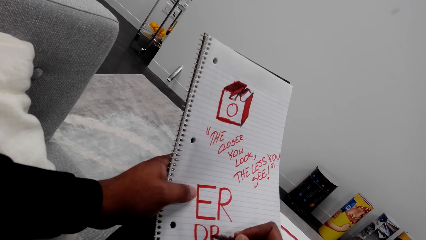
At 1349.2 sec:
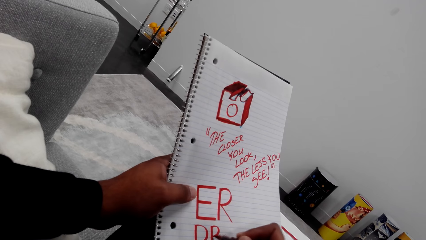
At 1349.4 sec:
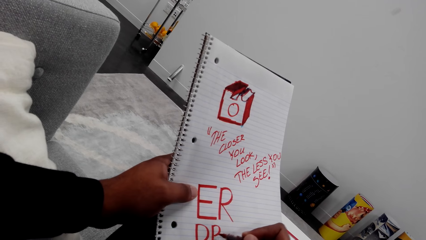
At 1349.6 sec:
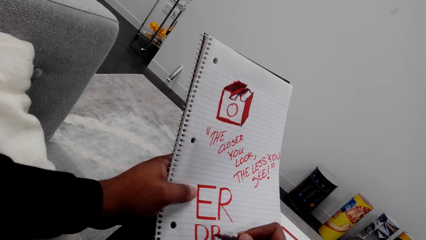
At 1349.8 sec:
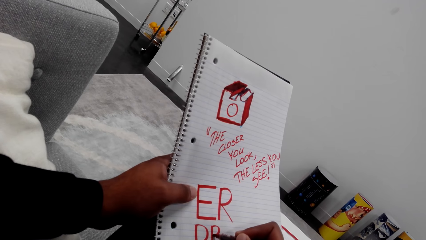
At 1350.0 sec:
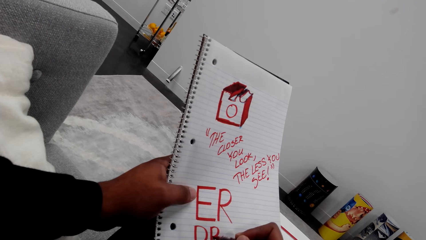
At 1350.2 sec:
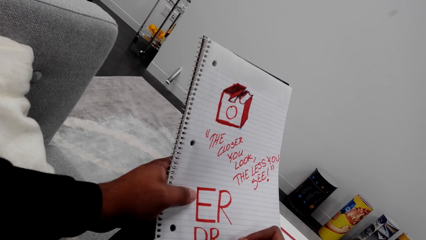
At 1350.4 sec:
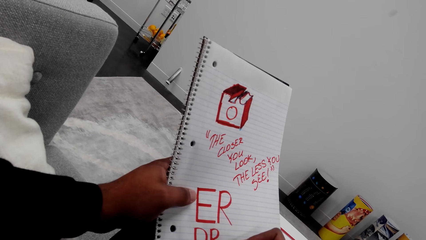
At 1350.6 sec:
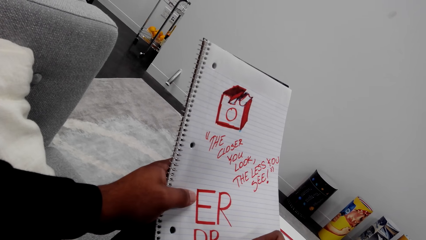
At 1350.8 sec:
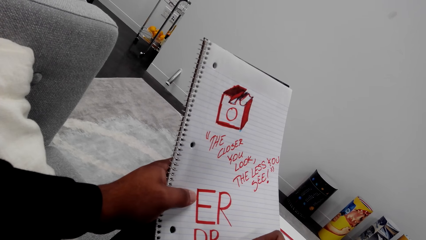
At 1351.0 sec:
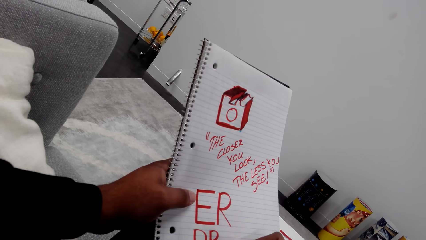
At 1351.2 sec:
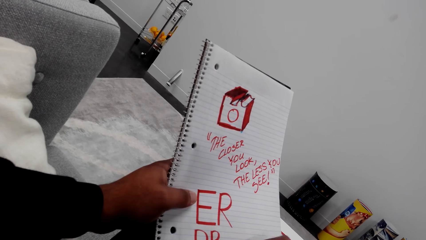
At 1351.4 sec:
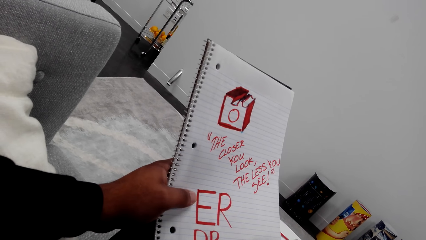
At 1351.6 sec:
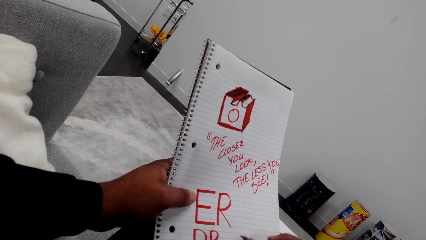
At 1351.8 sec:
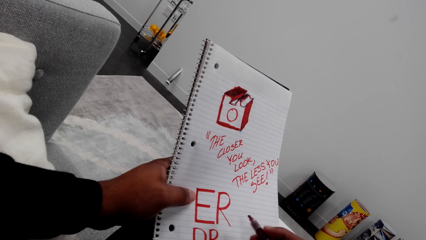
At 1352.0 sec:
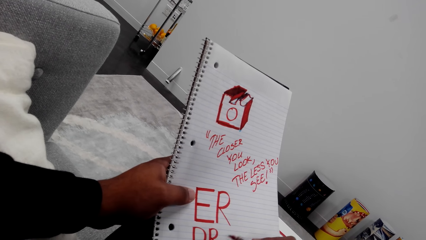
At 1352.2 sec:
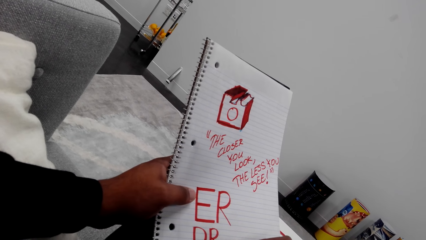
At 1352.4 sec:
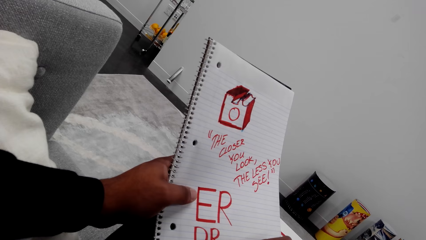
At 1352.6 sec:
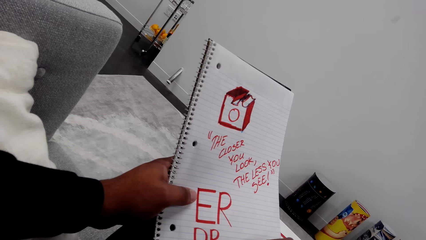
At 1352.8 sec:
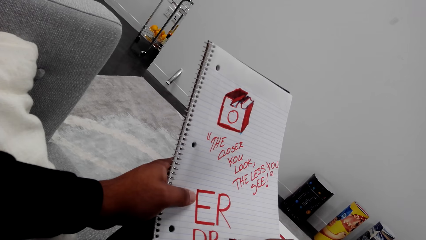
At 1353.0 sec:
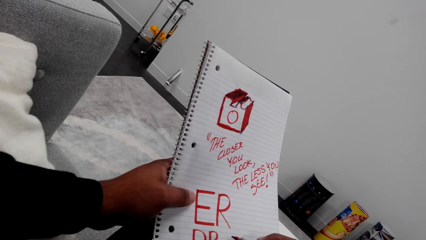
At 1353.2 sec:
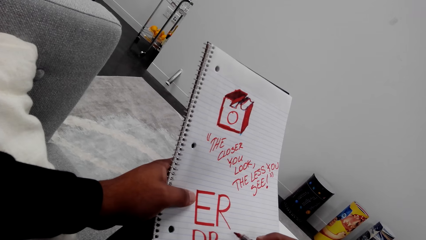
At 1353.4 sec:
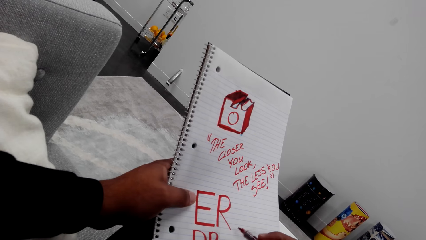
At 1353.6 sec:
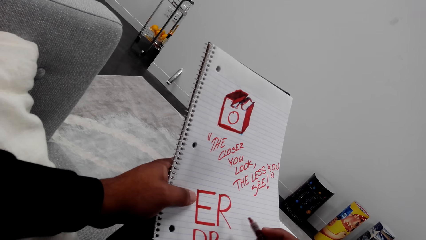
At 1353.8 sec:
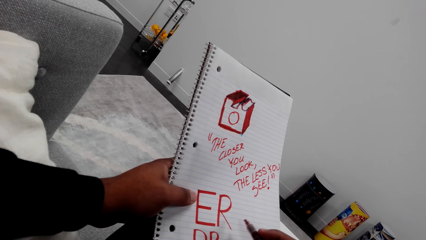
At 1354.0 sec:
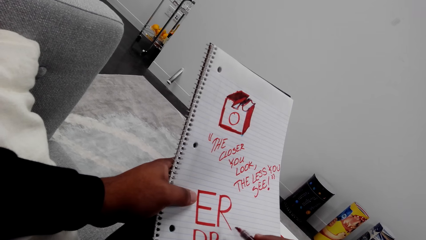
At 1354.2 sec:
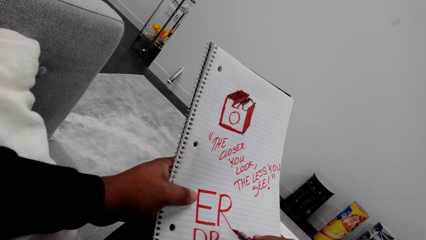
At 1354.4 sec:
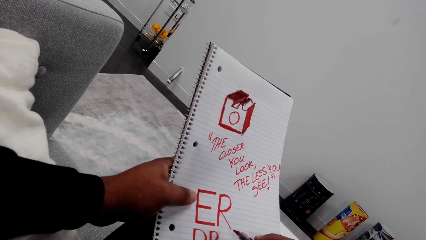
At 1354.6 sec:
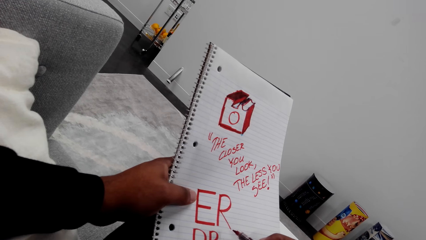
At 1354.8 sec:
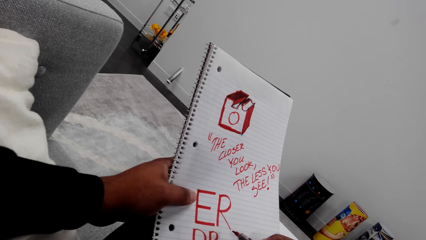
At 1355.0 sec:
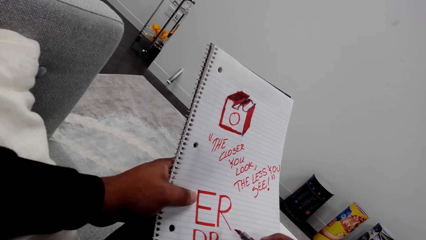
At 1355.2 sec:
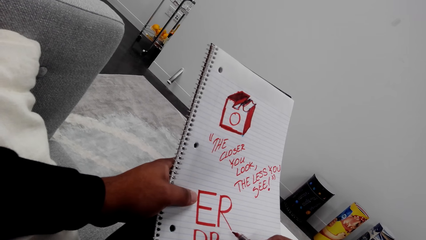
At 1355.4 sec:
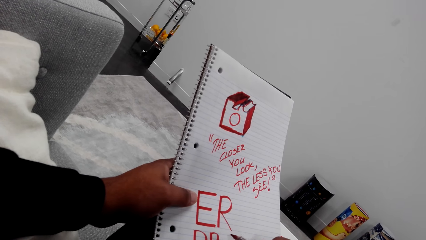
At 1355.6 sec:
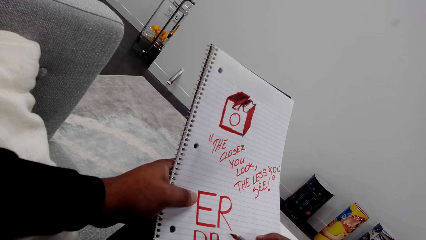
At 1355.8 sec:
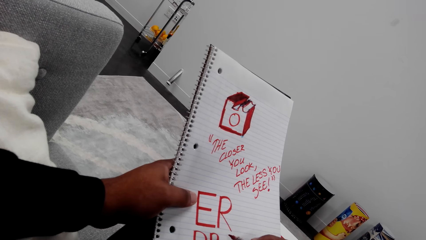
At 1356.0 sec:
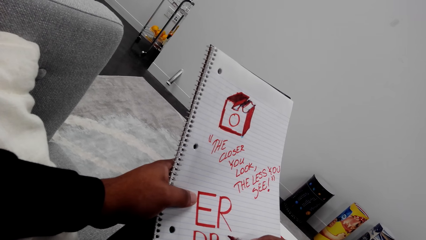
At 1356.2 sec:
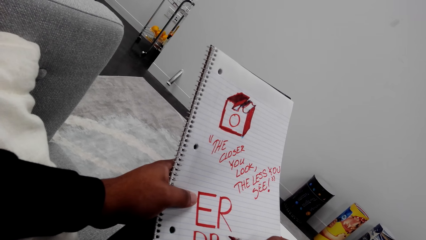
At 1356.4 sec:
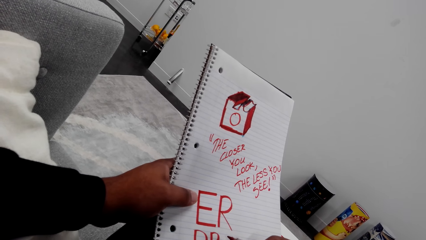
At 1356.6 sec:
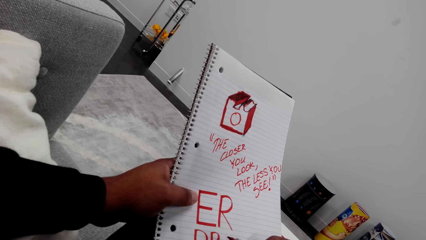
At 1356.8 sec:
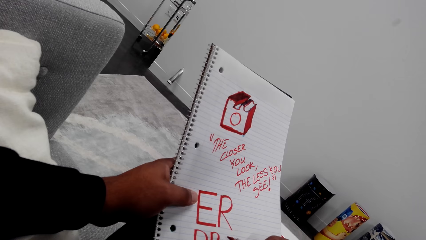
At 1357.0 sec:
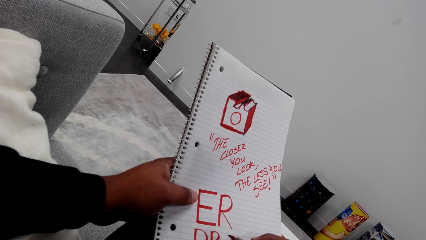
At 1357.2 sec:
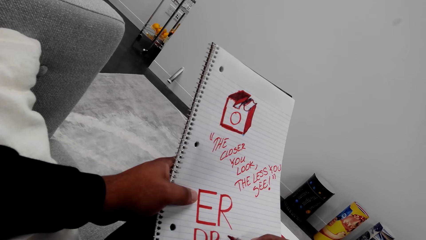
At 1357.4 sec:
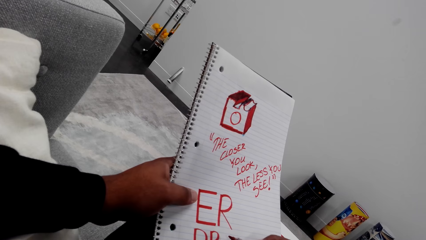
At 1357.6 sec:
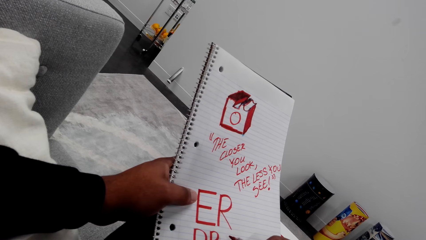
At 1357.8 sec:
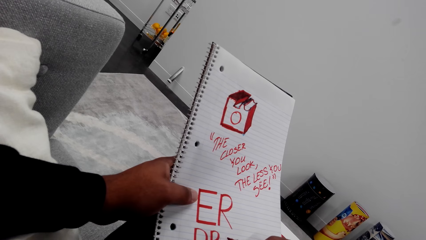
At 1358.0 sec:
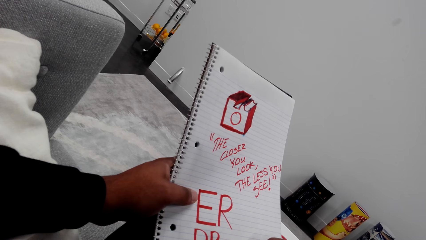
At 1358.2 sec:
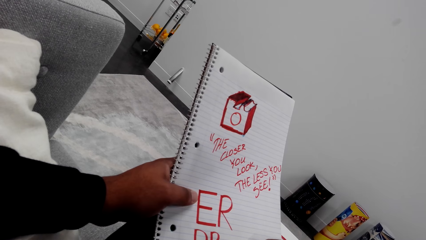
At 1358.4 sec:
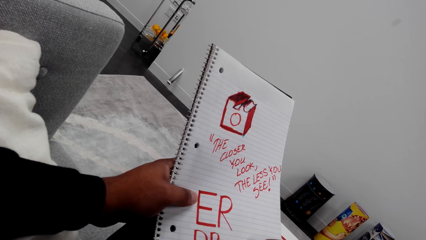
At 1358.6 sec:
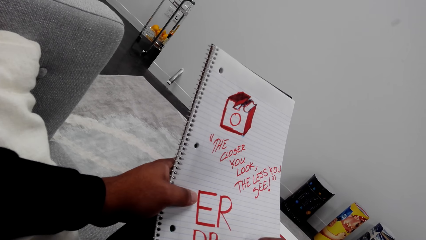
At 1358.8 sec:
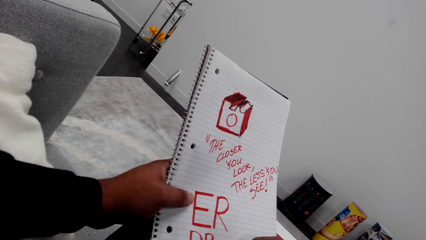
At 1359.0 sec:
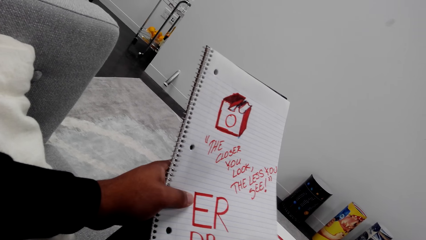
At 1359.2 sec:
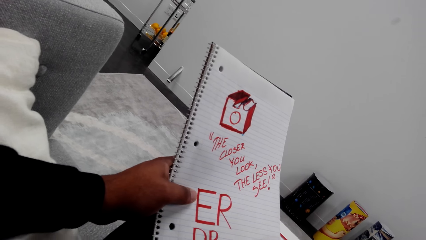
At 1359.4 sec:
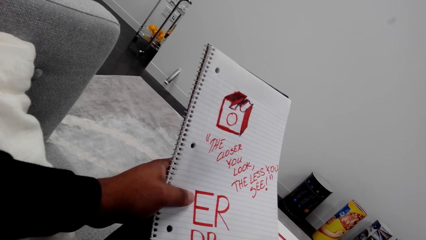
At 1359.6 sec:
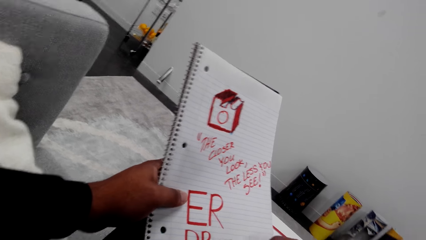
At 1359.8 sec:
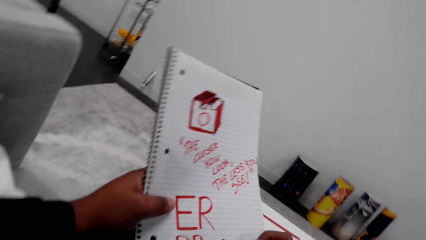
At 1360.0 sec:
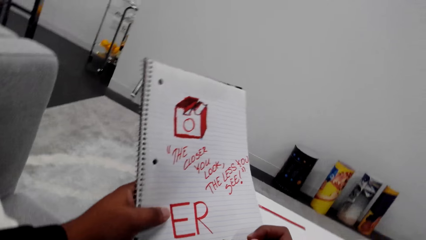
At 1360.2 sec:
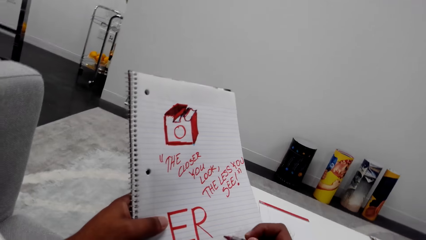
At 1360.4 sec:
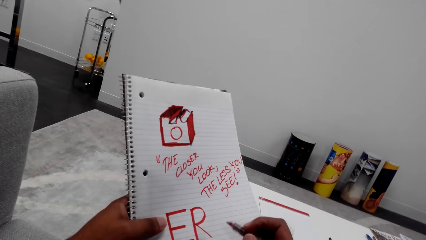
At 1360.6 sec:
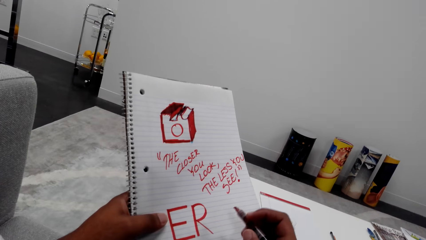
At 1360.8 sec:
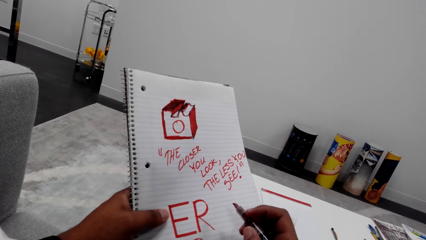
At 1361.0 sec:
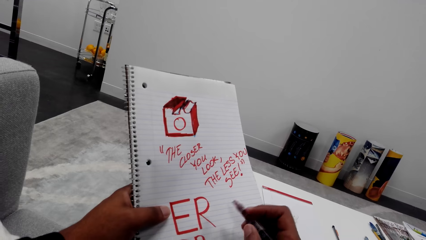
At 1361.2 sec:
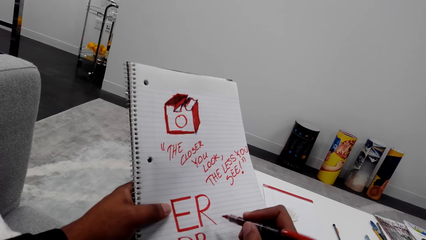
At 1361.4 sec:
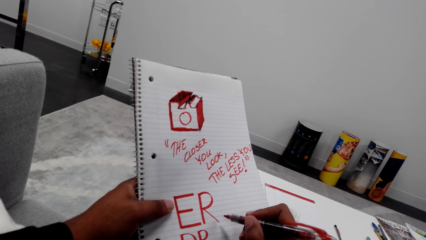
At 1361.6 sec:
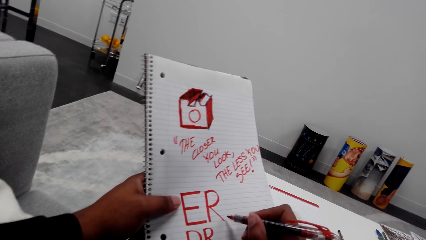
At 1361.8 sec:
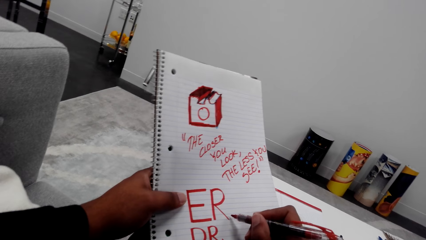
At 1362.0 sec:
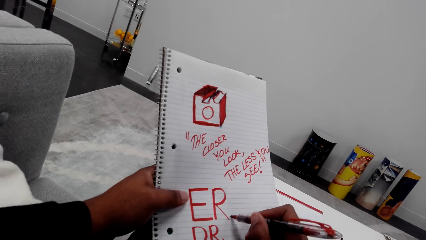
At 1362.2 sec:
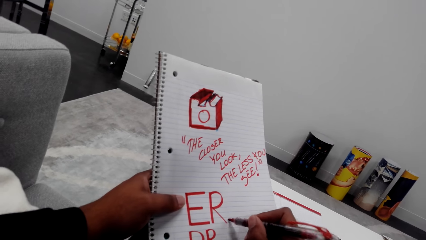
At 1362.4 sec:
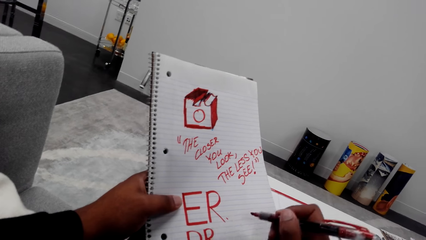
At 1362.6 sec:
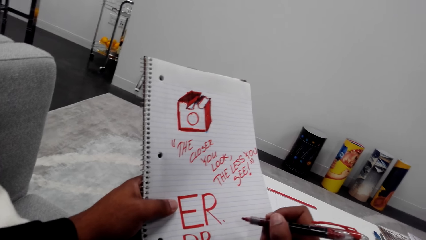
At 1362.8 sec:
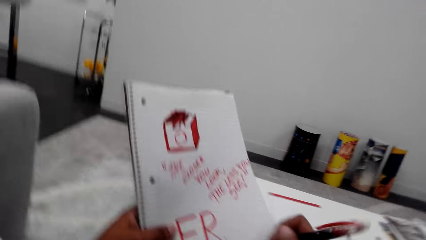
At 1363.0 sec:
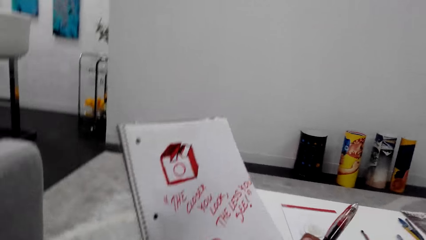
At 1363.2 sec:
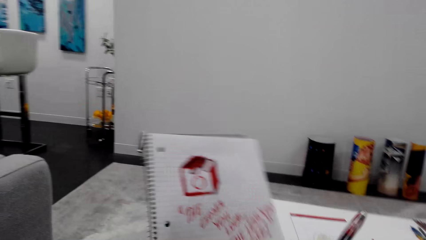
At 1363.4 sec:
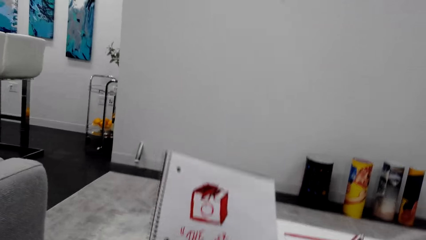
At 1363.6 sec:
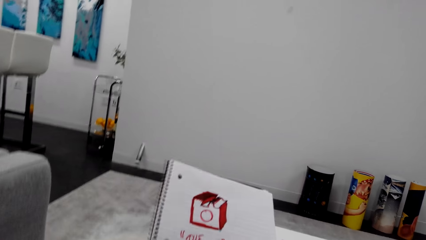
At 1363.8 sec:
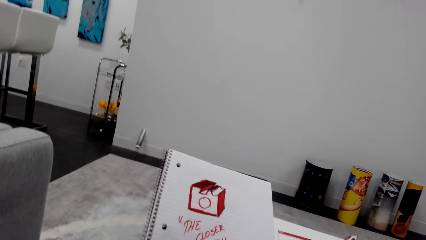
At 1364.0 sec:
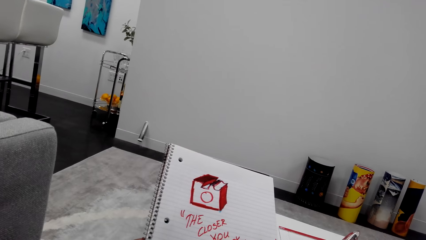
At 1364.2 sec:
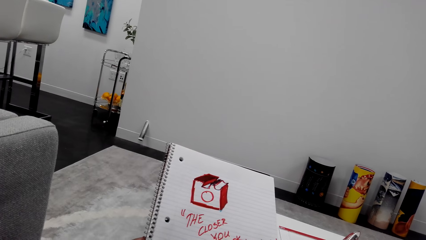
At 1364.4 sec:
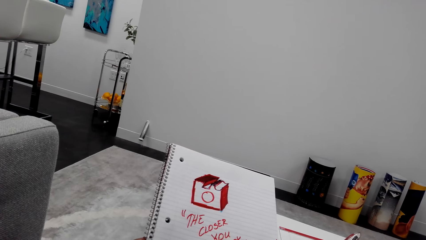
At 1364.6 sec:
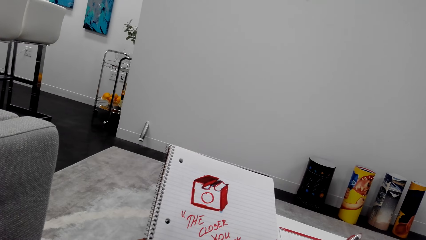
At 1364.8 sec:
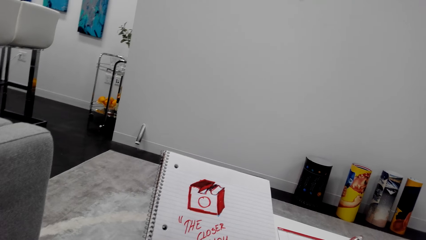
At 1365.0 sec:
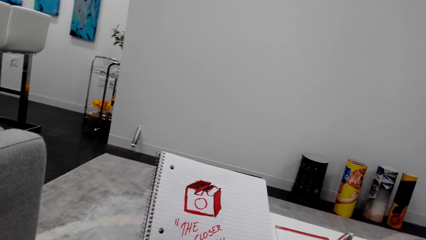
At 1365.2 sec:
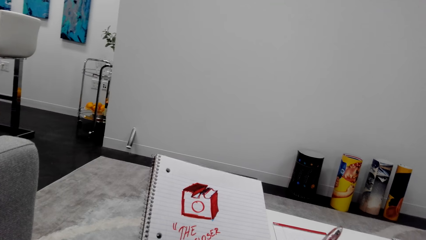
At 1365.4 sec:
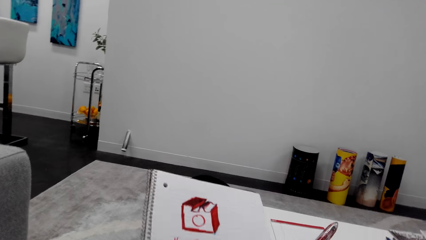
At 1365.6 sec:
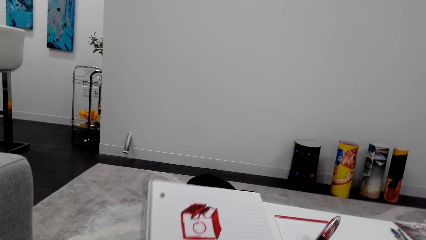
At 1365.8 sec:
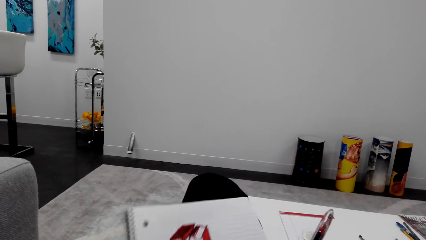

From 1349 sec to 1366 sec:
The camera wearer moves the marker pen. They look at the book. They move the marker pen. They draw on the book with the marker pen. They move the marker pen. They look at the book. They draw on the book with the marker pen. They move the book. They look at the book.
